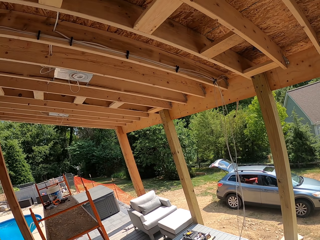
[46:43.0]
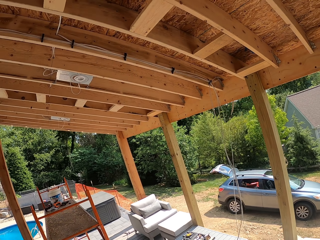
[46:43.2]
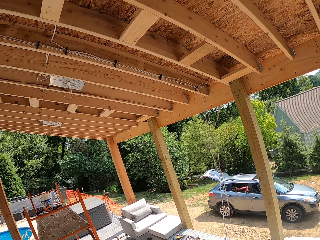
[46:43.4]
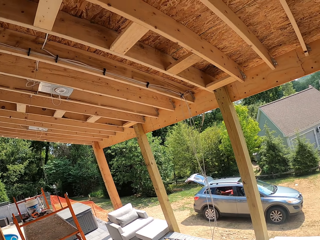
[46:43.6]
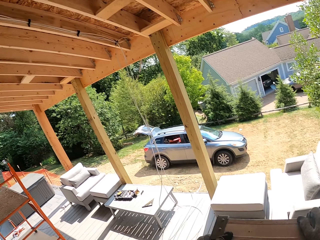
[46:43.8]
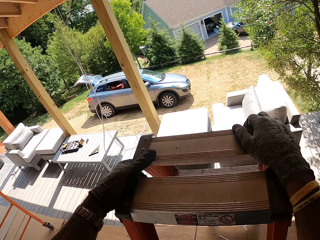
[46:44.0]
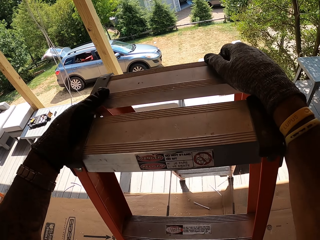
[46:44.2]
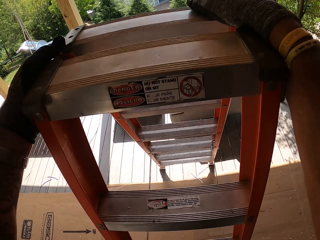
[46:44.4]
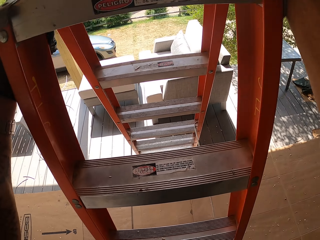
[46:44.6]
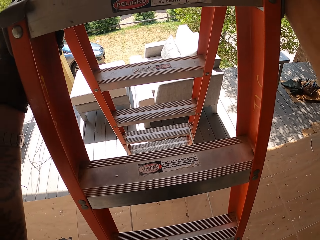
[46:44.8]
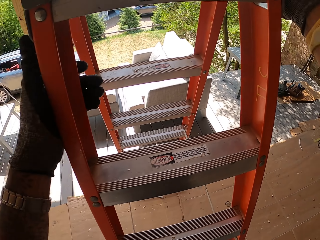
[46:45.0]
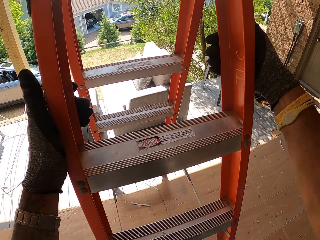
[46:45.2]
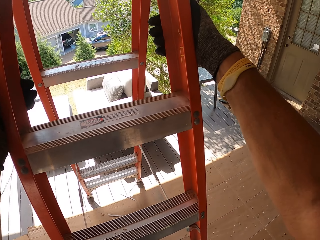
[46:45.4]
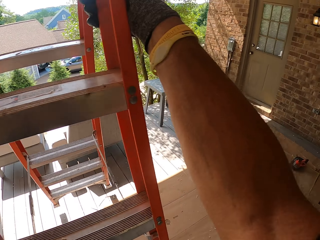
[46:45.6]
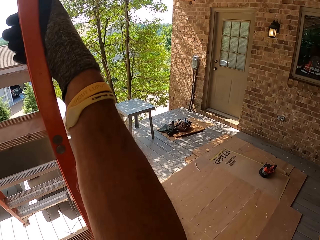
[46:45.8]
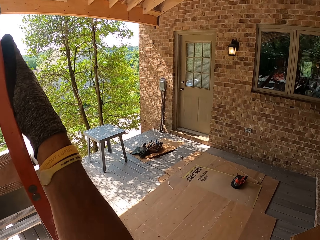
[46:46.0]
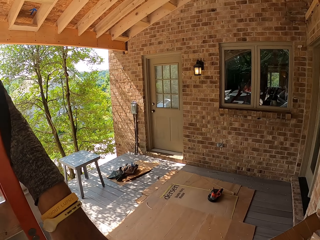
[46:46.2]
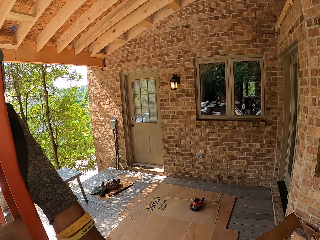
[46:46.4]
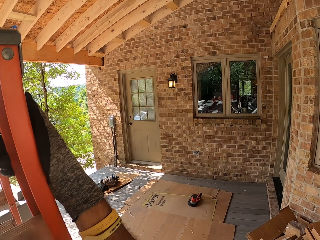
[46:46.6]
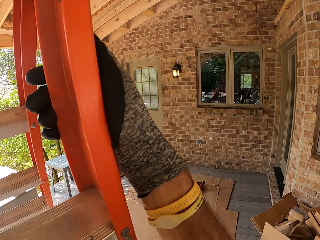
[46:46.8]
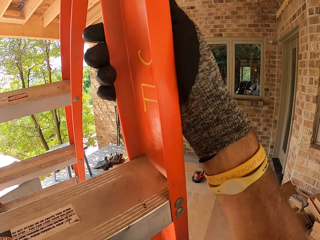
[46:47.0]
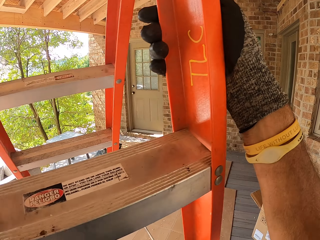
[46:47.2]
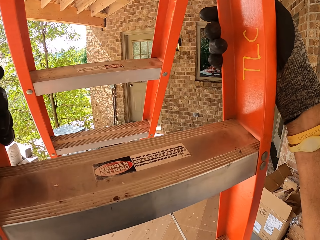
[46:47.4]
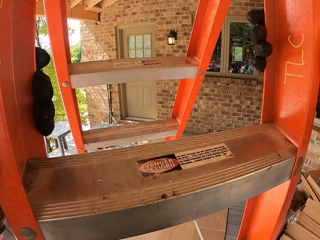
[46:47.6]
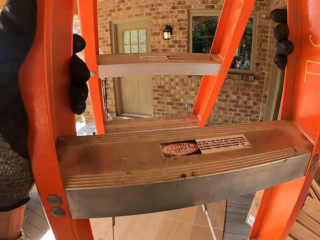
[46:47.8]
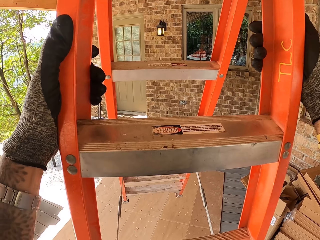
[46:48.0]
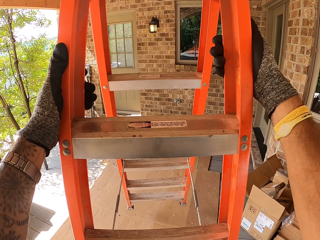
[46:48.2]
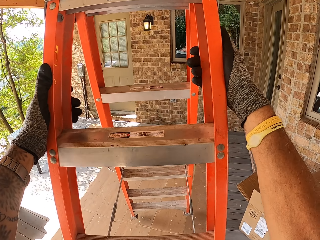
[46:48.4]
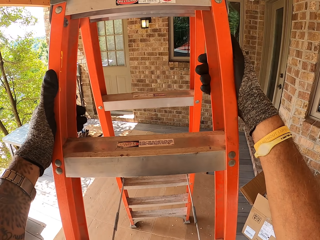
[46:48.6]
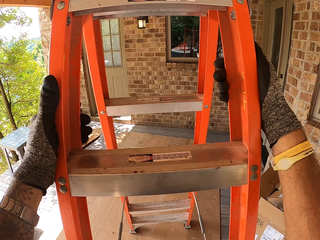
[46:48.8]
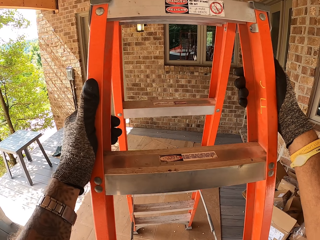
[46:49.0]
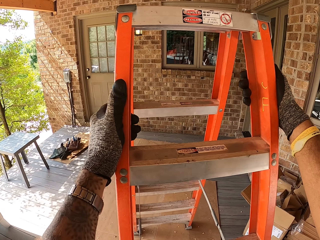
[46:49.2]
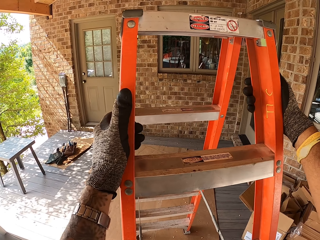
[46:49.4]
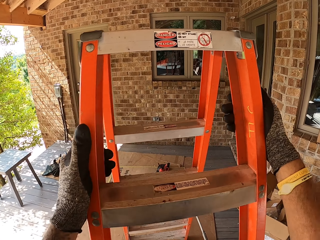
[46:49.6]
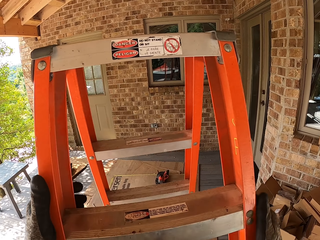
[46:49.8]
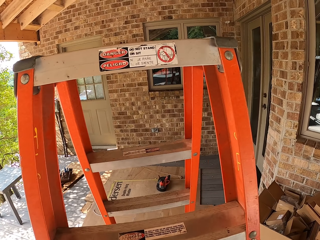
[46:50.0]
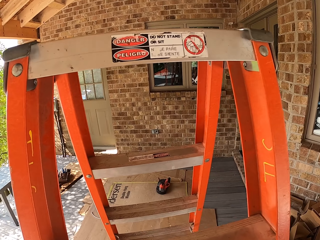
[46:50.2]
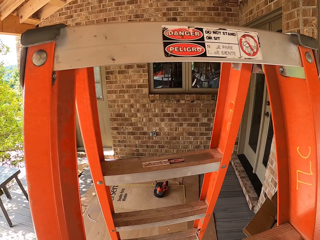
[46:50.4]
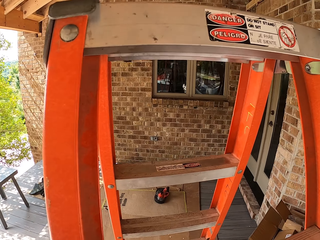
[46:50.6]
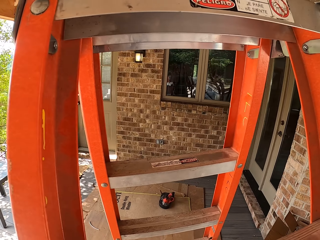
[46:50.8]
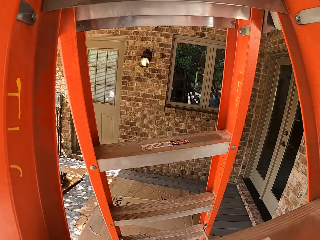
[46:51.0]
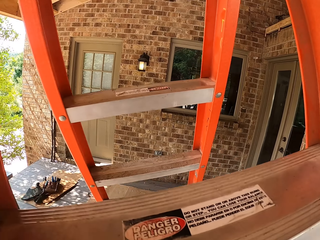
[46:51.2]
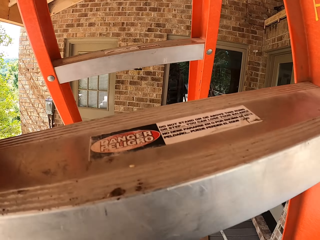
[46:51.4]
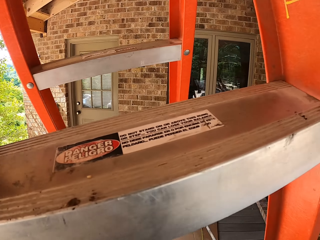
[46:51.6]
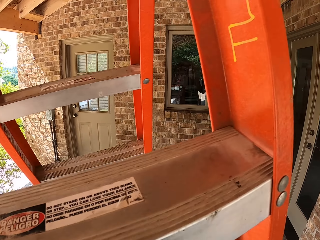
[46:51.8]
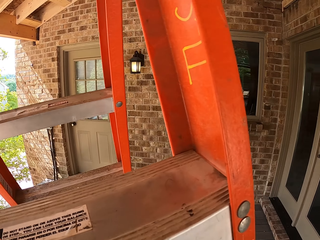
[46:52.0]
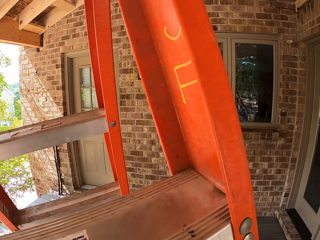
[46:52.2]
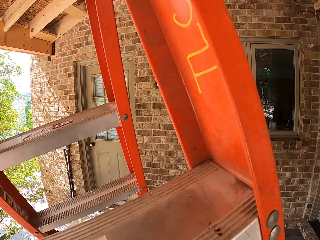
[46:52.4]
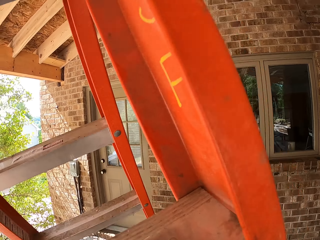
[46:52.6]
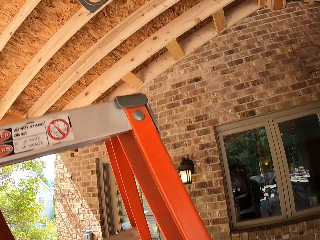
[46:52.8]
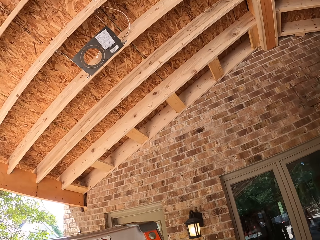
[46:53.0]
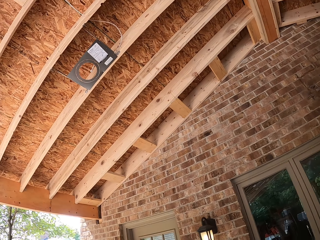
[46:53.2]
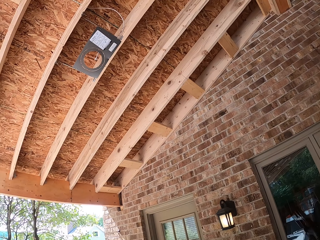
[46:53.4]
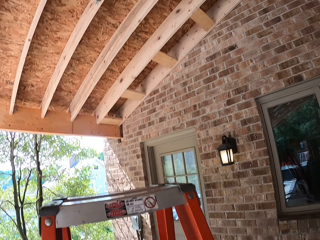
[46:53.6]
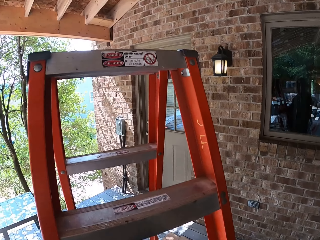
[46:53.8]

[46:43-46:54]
The camera wearer walks down the ladder. They move the ladder.

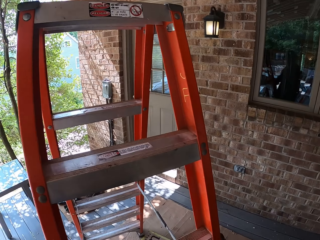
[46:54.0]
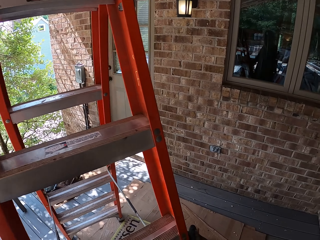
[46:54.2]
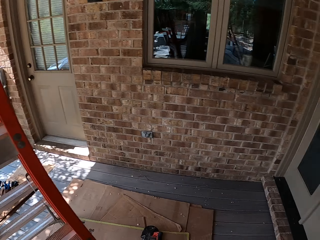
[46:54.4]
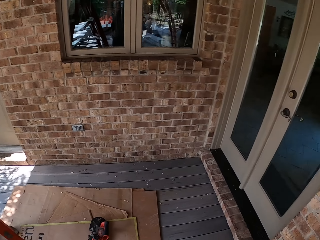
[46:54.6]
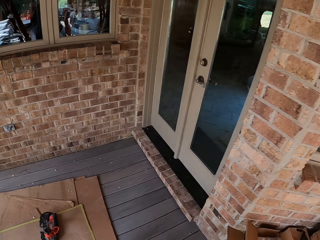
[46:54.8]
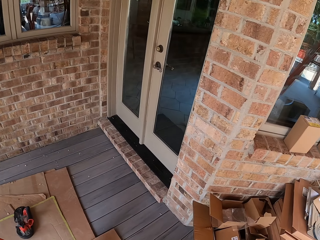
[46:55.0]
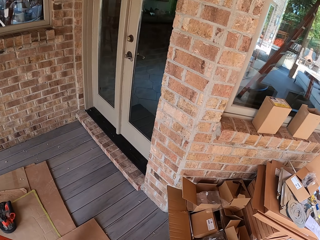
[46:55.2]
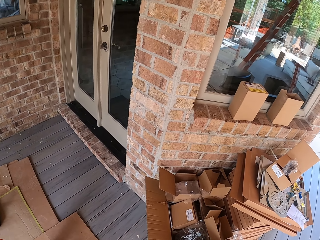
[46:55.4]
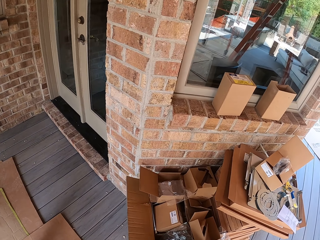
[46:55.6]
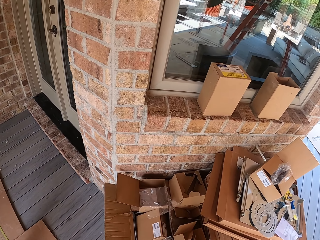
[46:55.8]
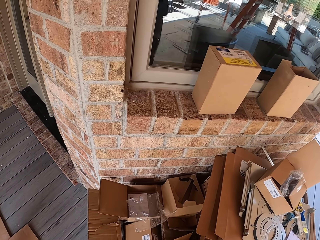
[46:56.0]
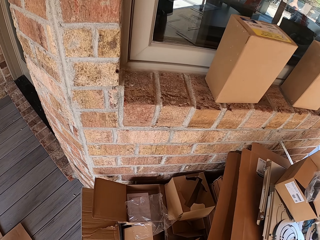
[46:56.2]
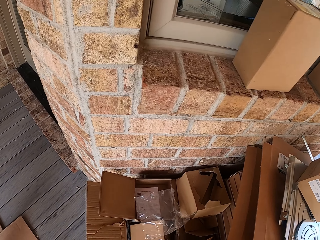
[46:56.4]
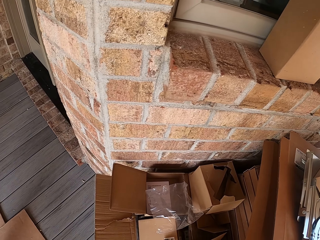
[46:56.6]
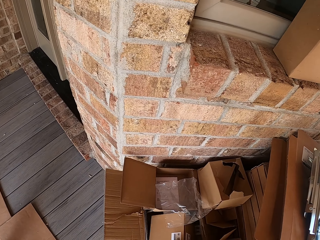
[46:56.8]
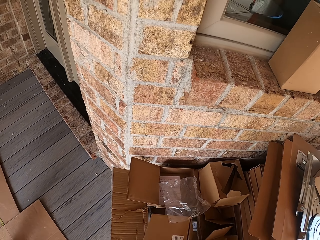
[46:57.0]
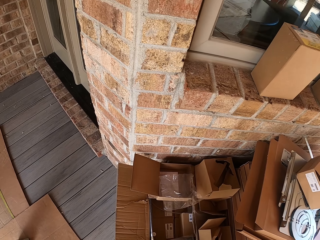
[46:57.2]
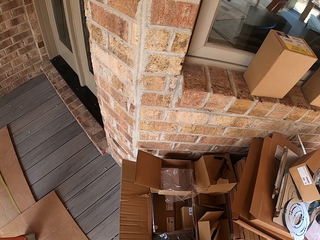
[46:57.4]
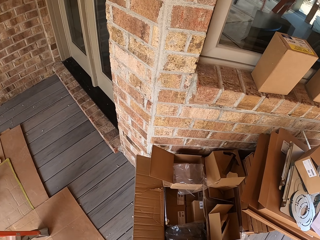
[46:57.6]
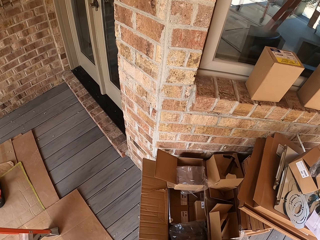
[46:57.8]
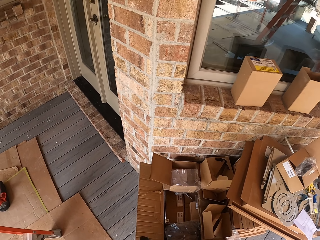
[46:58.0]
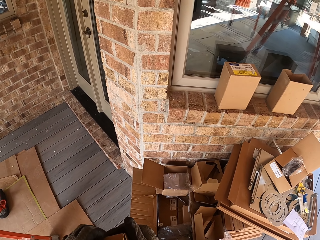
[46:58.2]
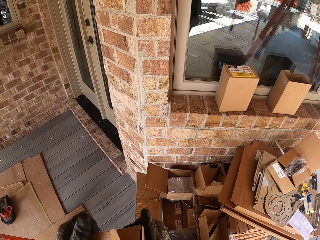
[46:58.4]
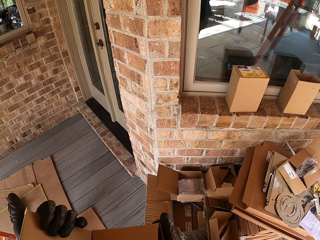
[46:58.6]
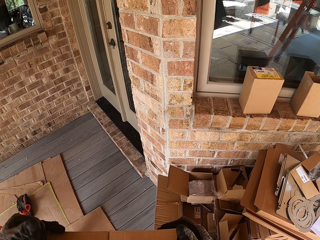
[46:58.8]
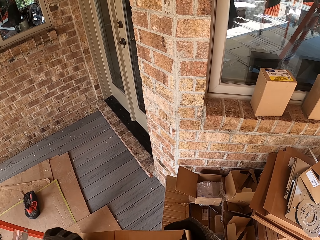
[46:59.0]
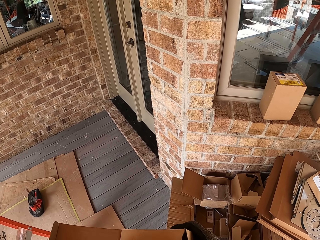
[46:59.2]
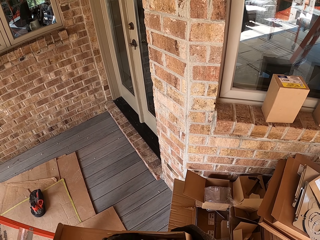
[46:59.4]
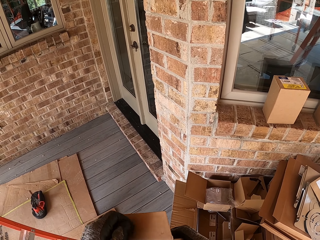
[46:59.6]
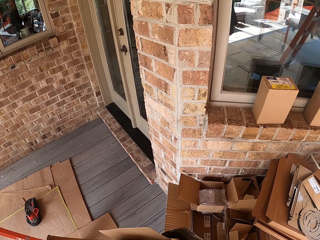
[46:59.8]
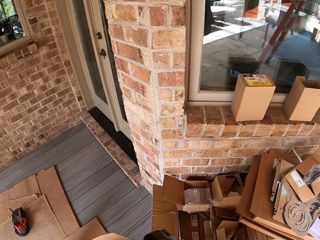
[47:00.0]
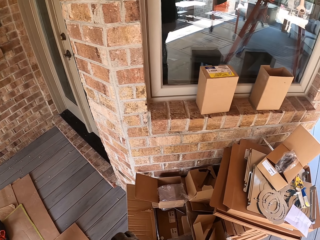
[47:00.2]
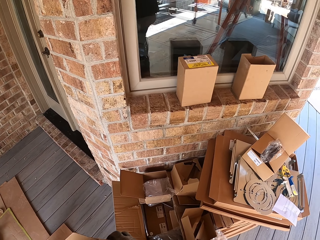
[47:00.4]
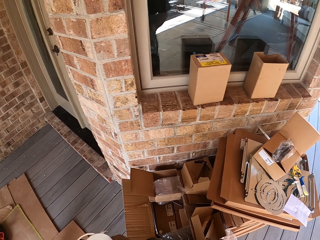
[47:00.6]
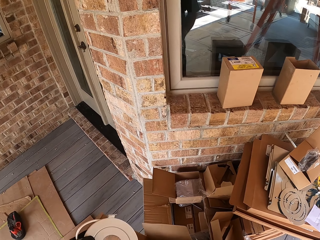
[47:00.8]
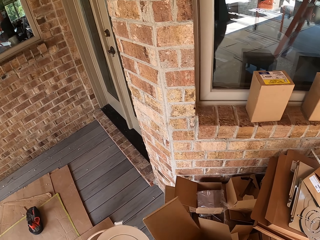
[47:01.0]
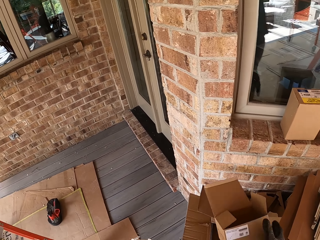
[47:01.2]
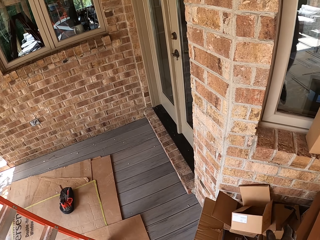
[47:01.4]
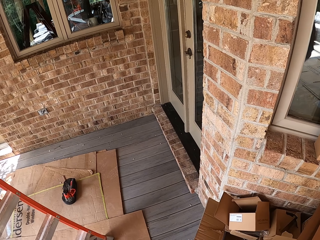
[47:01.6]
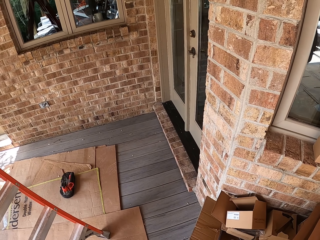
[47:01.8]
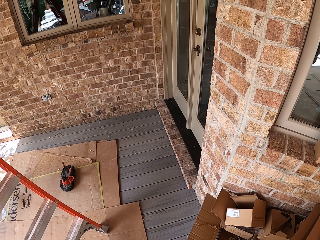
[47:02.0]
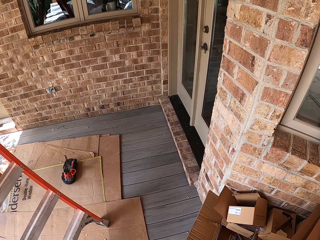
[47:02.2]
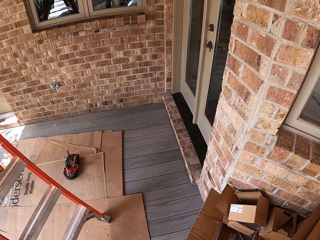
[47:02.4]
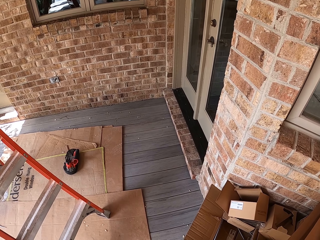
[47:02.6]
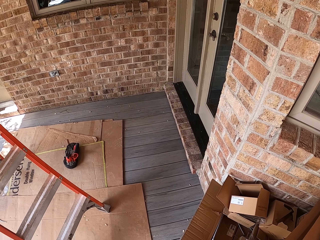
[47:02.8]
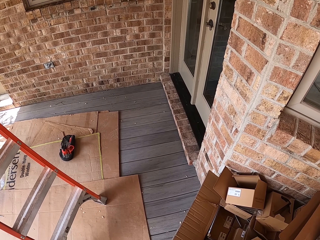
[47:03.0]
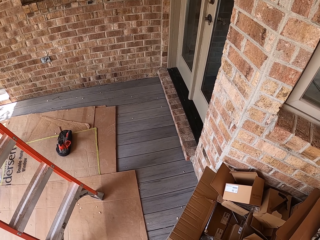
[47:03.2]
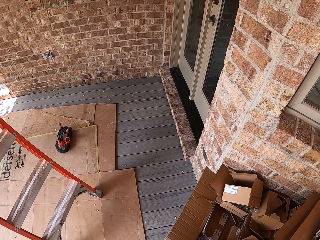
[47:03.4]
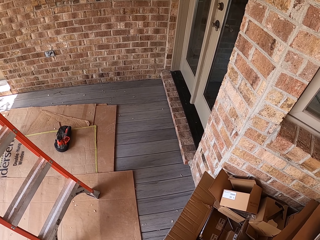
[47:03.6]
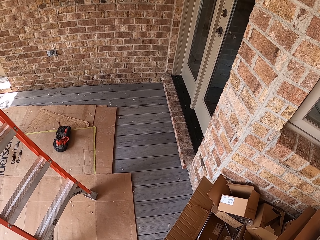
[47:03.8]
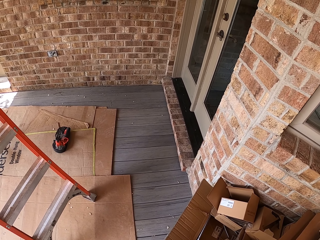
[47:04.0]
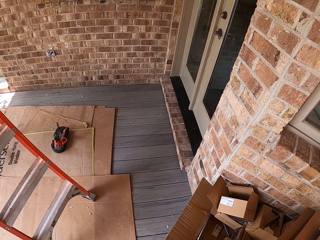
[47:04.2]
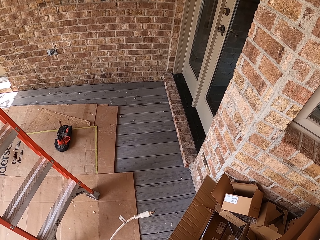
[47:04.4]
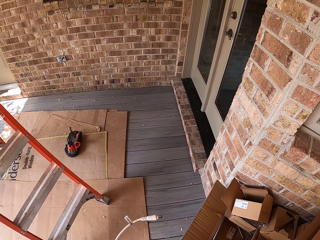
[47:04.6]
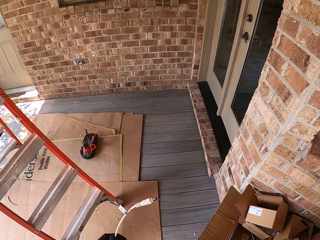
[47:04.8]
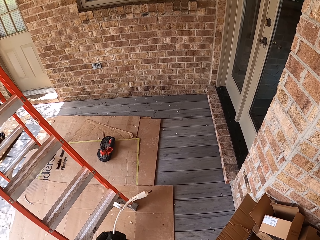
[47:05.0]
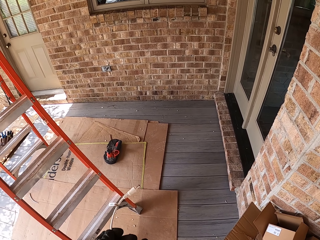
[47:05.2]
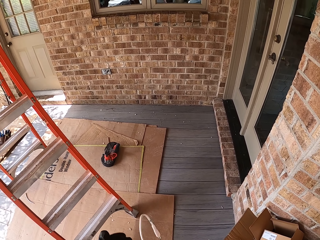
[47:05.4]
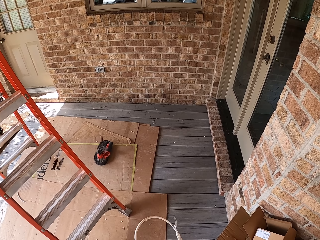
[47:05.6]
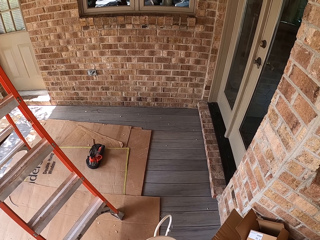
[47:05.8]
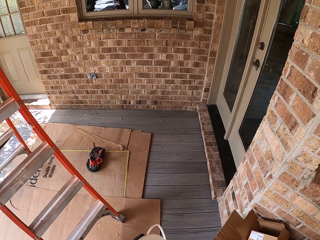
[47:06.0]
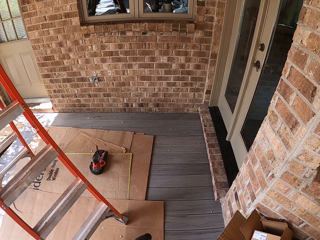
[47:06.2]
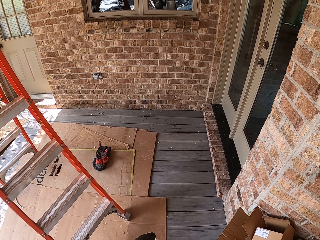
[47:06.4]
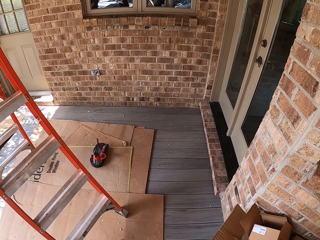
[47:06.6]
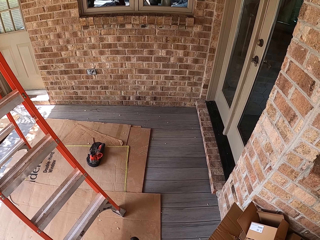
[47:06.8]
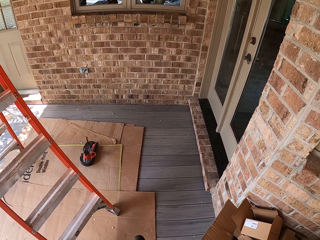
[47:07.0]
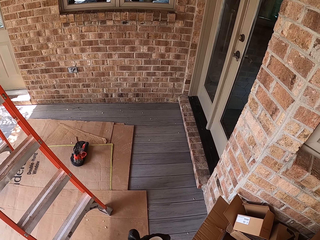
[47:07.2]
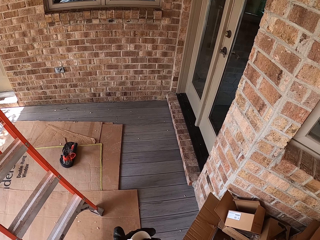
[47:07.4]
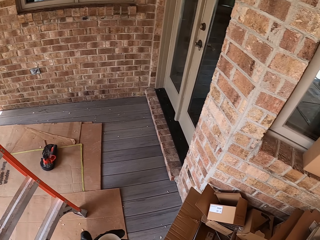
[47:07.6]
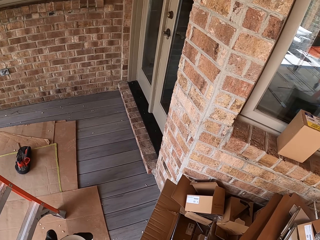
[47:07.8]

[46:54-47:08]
The camera wearer picks a carton box. They open the carton box, throw the carton box, and pick the carton box.
